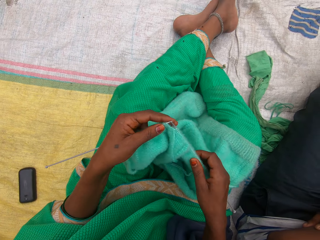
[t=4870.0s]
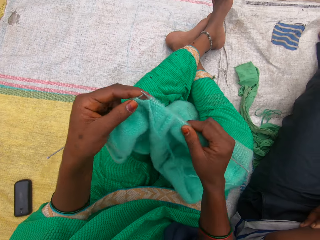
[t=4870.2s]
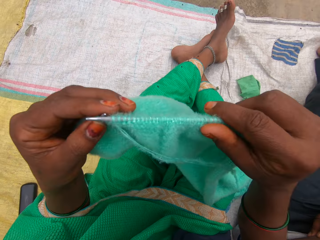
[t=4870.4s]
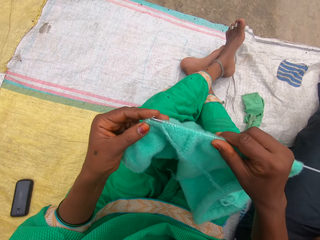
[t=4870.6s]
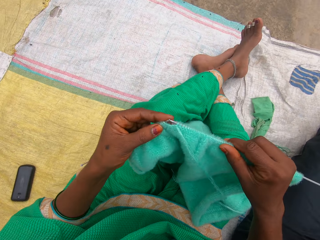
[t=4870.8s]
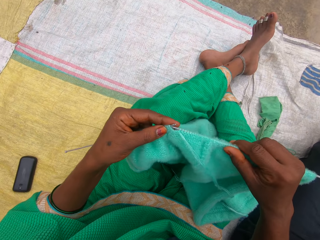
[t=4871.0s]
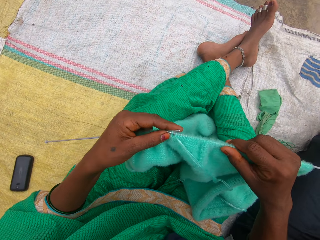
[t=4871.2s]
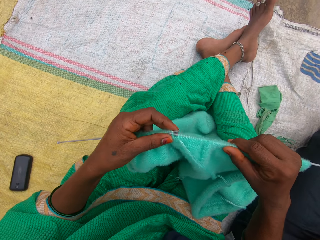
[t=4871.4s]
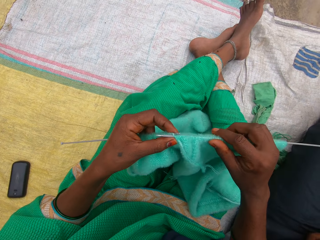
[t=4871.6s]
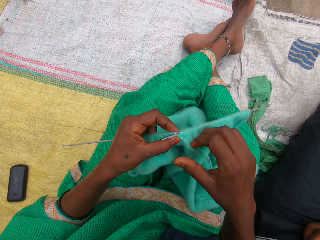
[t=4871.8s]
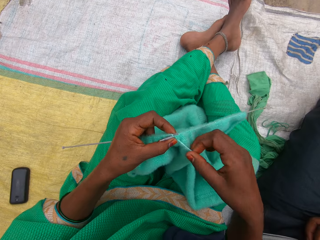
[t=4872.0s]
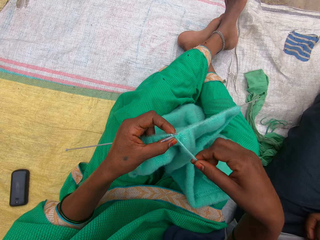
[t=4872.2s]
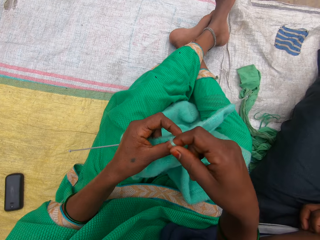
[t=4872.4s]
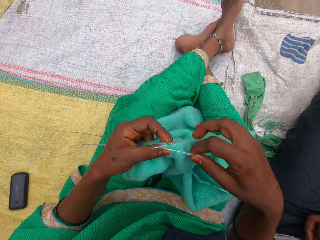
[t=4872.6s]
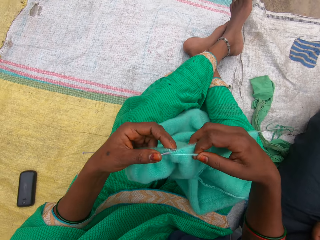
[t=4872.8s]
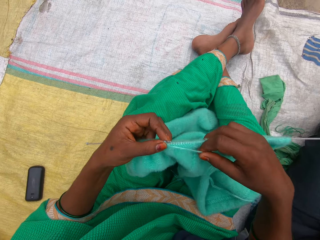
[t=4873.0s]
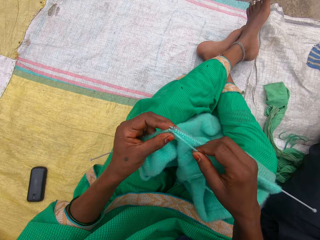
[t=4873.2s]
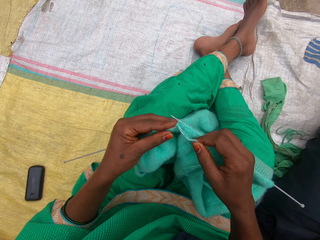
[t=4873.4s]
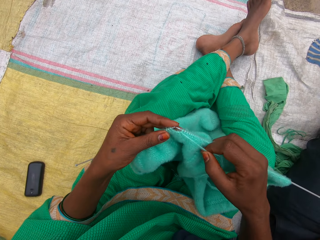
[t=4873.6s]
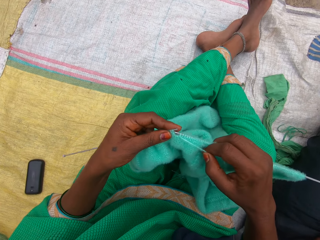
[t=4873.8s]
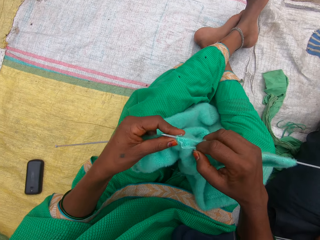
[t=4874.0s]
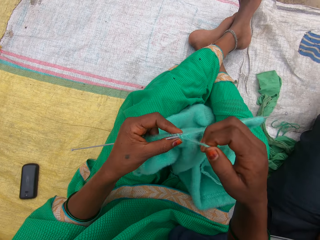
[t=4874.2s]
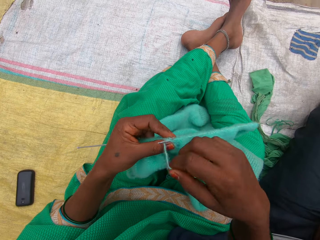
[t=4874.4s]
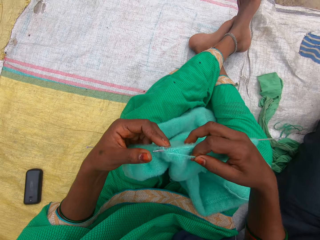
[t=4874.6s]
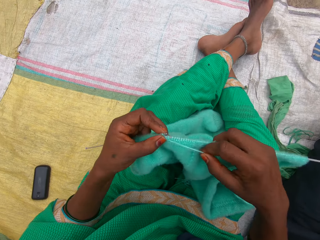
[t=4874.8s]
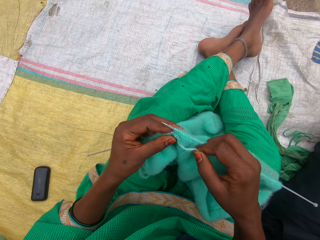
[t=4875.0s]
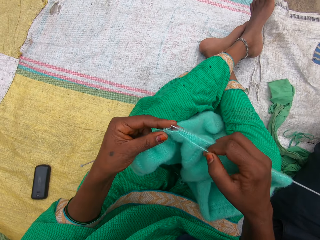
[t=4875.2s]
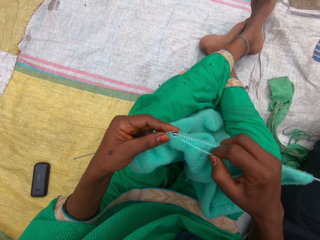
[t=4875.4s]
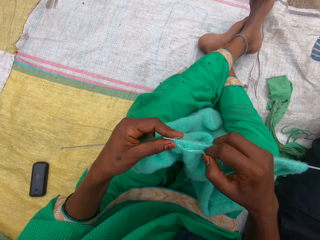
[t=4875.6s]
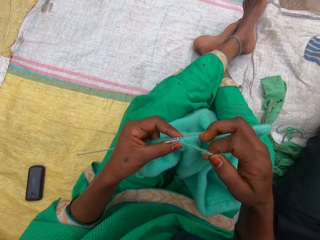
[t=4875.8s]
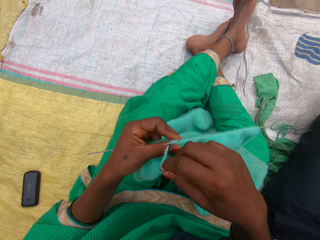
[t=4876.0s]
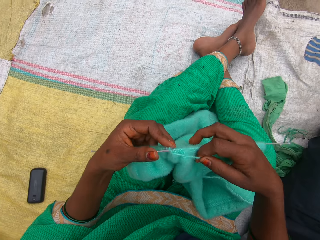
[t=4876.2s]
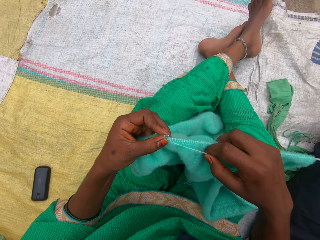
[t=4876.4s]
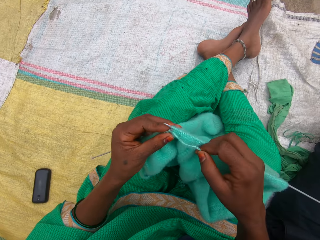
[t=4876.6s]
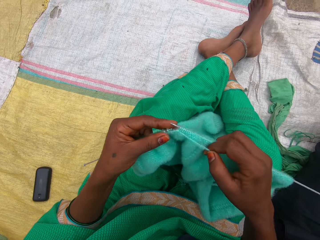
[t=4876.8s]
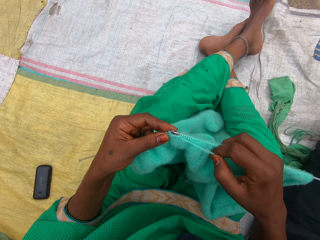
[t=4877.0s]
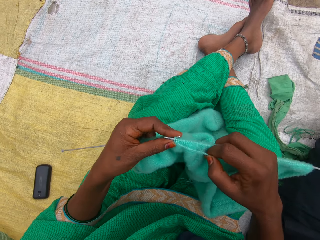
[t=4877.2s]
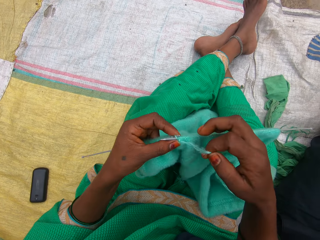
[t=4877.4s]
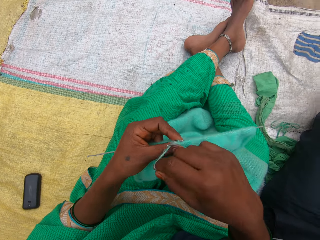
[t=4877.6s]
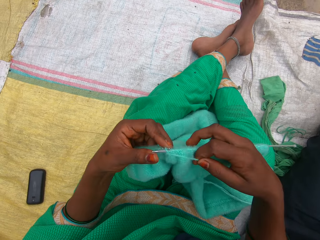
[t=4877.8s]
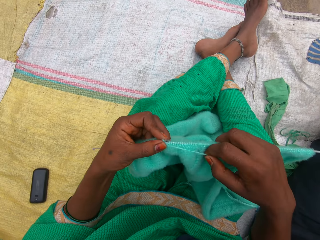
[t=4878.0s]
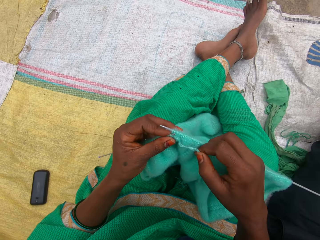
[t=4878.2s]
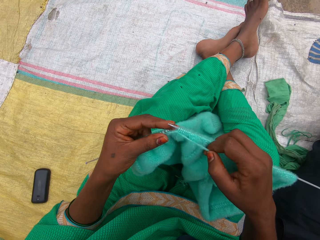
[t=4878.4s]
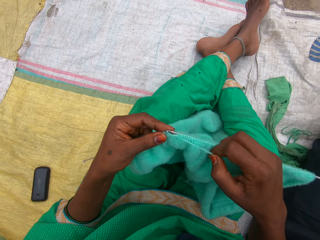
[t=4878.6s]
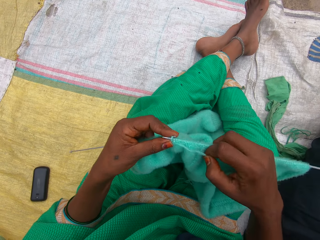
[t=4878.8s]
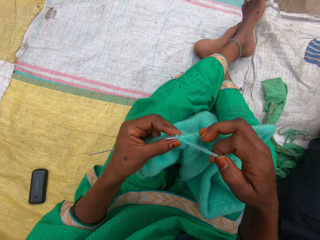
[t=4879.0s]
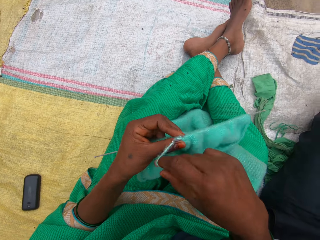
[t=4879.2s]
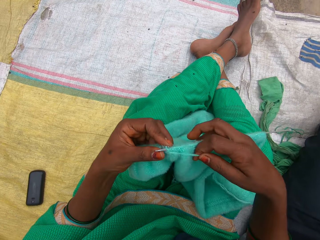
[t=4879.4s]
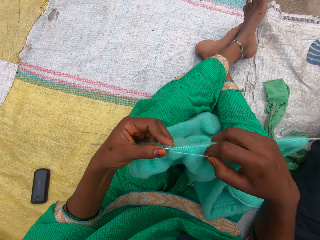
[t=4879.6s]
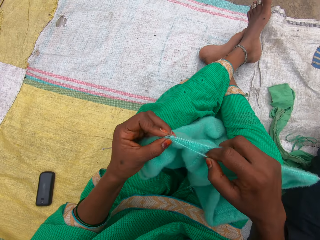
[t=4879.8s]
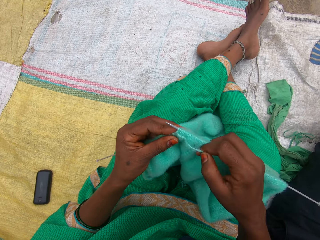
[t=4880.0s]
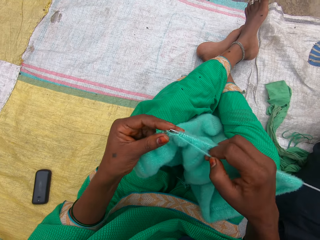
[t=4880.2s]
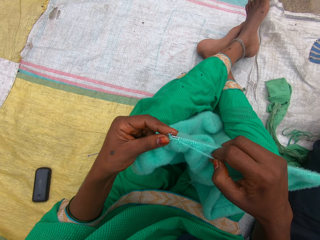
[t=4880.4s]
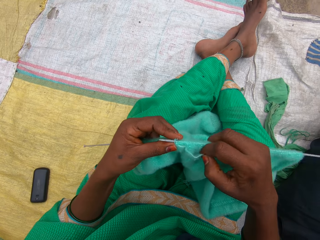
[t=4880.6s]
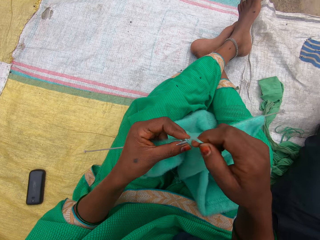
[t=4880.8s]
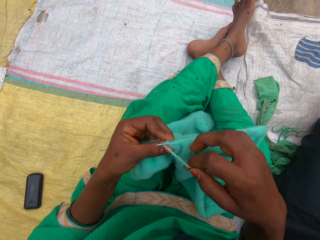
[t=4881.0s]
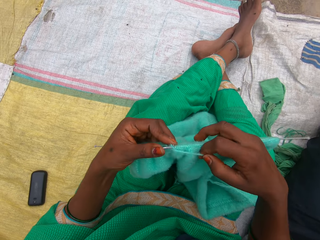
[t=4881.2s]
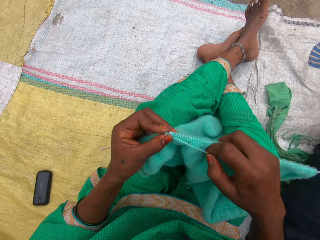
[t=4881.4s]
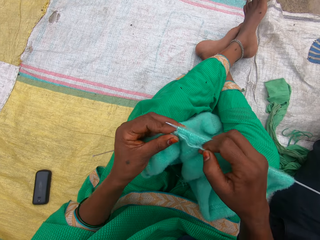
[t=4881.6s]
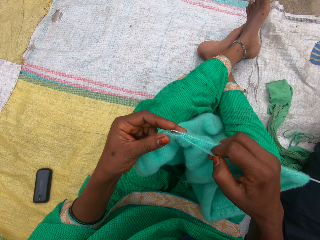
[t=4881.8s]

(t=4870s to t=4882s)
The camera wearer knits the fabric.

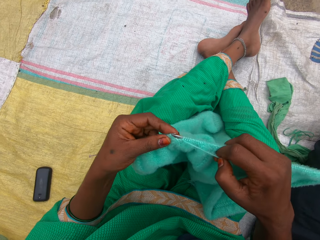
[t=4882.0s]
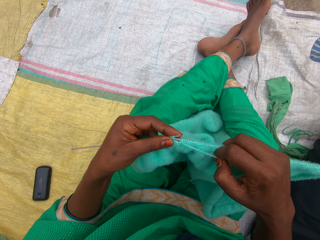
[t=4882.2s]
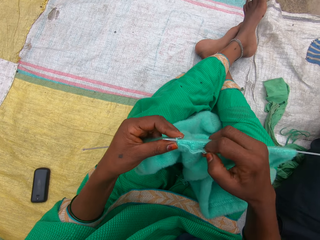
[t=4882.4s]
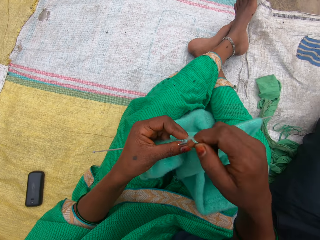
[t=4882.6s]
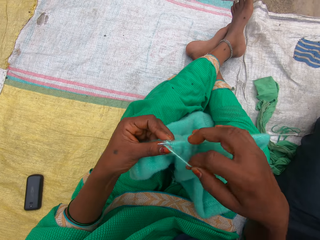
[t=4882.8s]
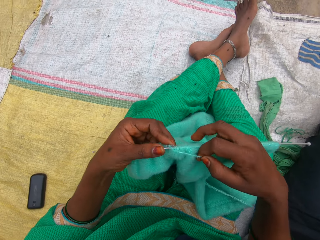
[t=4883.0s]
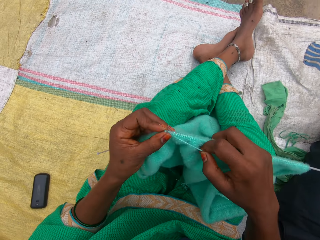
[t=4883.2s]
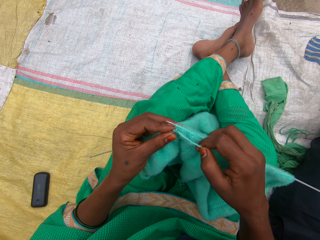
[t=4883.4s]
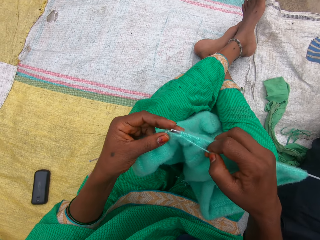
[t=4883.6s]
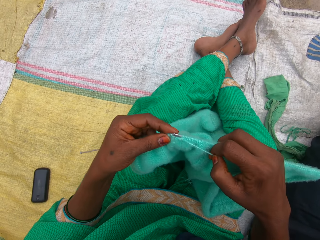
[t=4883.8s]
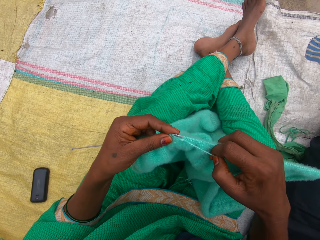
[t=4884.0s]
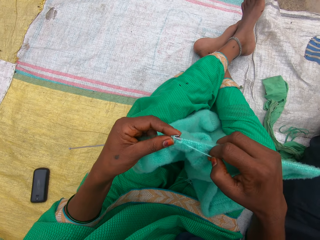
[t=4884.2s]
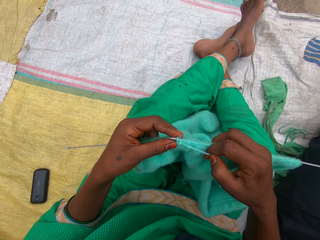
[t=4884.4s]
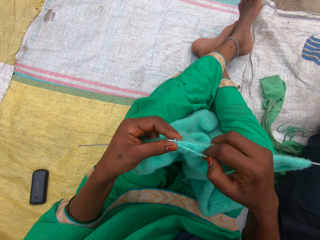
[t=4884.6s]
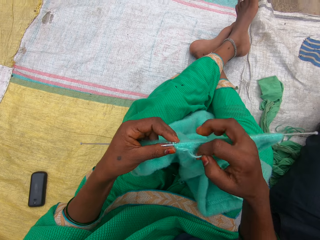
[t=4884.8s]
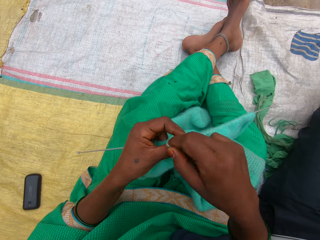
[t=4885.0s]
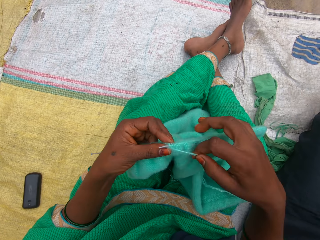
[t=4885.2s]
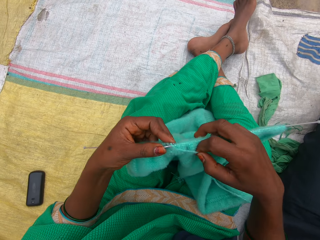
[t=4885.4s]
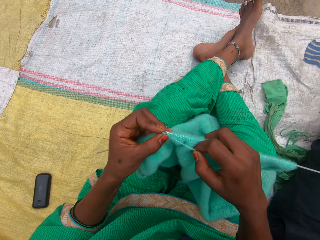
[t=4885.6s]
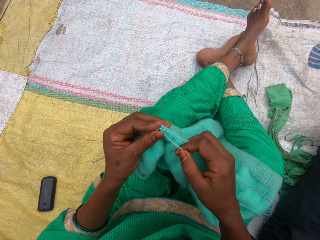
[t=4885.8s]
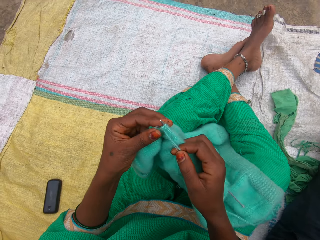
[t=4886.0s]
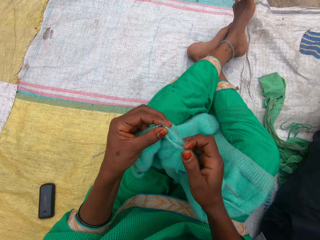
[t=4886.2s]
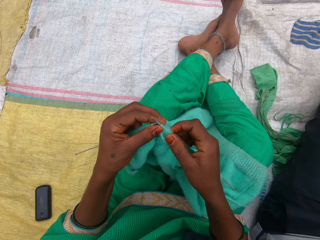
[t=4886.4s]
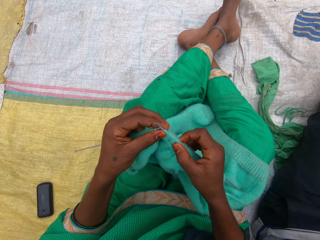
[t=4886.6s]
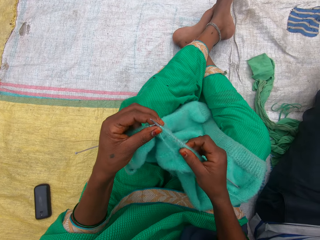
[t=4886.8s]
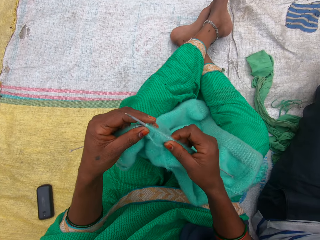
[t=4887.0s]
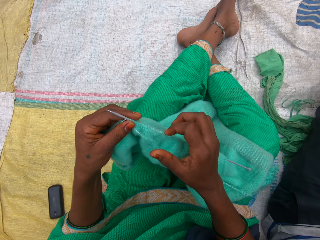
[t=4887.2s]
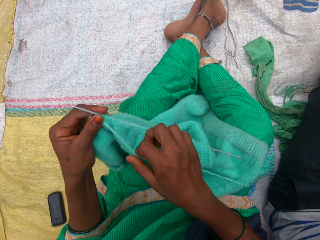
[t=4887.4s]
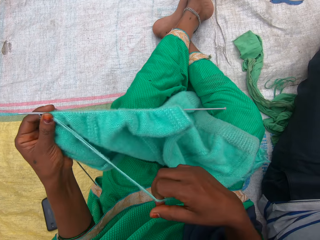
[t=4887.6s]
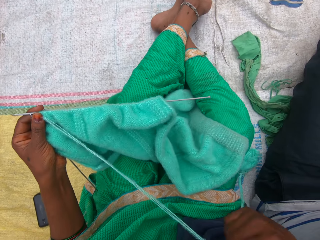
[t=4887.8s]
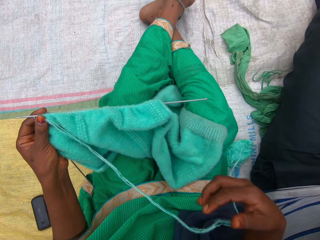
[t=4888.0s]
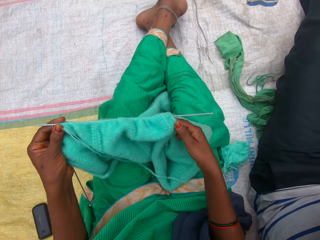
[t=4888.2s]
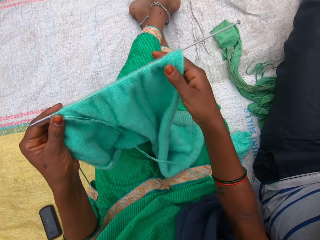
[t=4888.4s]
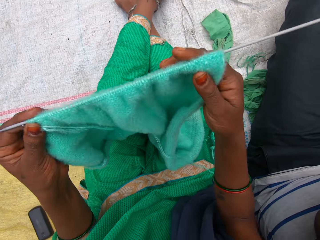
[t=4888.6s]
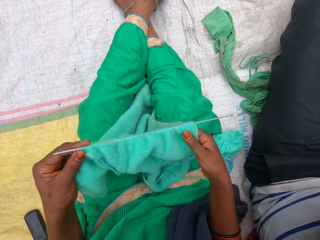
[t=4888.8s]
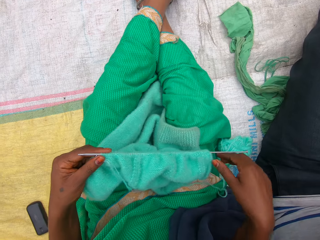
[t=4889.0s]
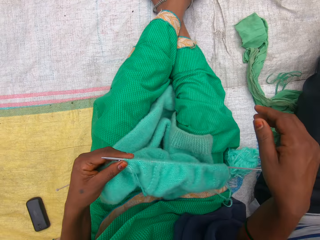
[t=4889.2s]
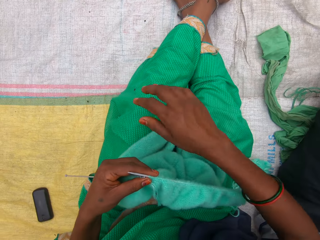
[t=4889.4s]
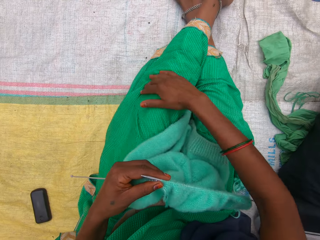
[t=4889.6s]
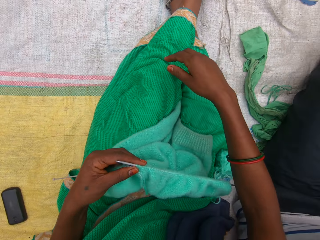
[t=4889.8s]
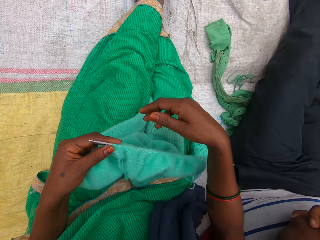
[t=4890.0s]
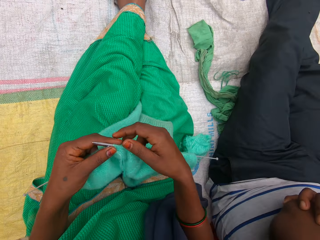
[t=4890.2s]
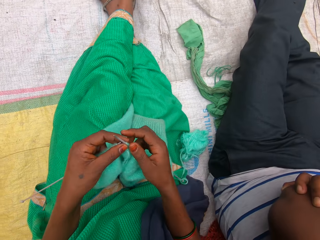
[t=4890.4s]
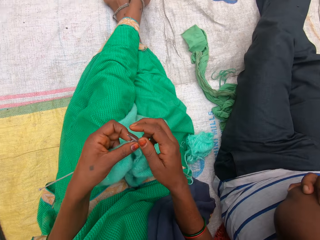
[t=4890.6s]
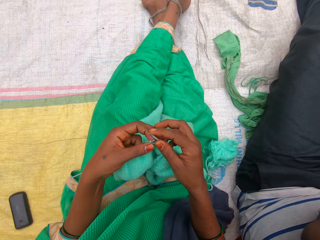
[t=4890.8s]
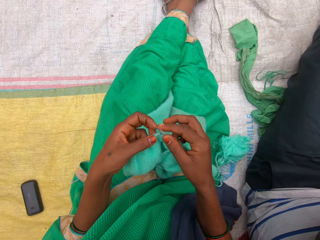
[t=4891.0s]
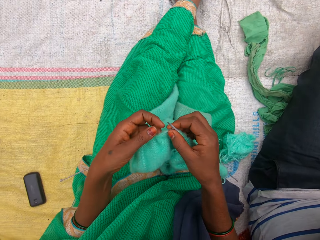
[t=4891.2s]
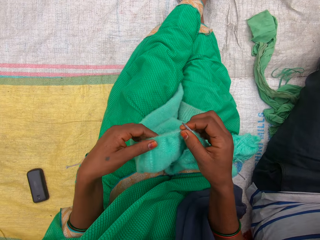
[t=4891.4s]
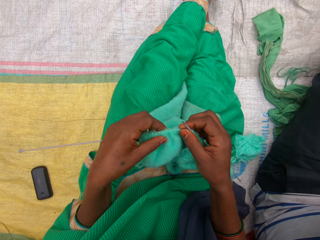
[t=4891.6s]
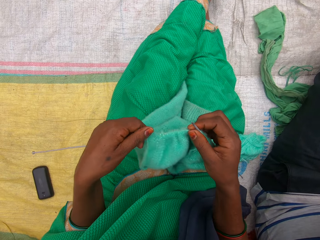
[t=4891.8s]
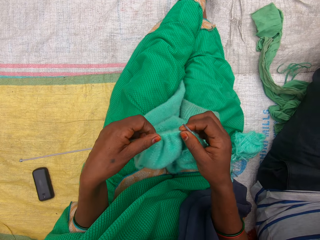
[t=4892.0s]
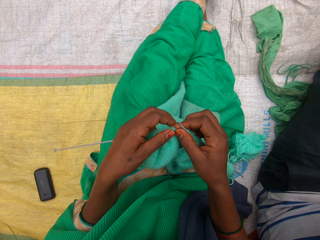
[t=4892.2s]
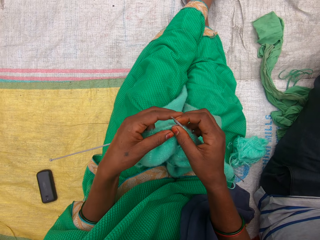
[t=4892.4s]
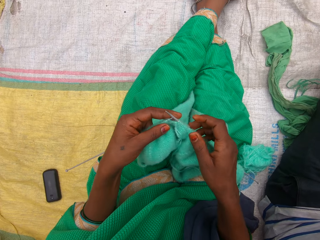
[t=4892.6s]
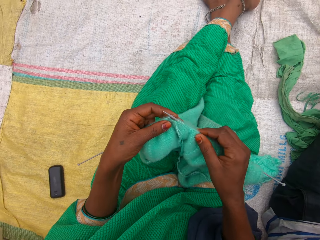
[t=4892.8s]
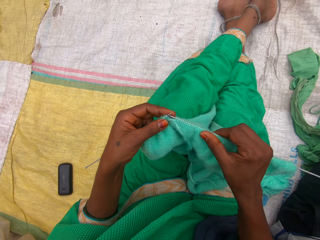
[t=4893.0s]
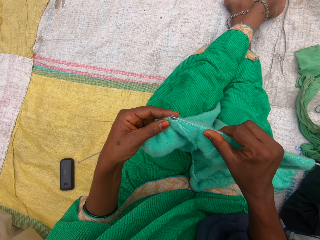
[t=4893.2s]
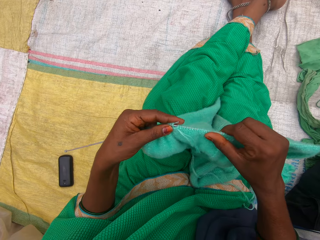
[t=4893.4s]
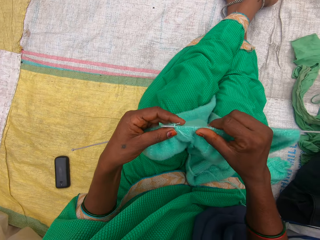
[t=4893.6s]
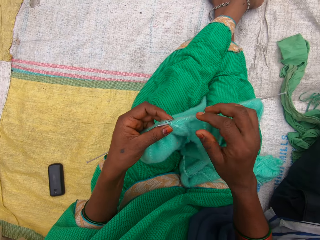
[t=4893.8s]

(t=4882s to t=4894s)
The camera wearer straightens the fabric. She straightens the thread. She lifts the fabric. She dusts an insect off her left leg with her right hand. She knits the yarn with both hands.
